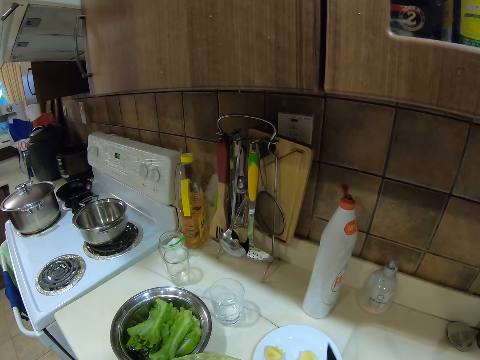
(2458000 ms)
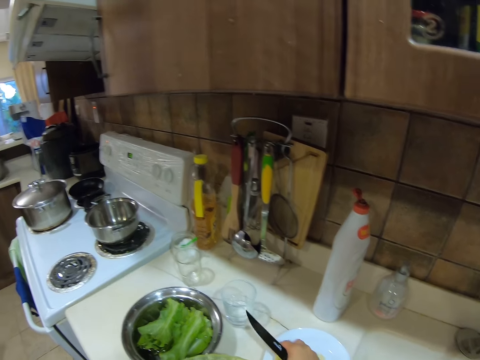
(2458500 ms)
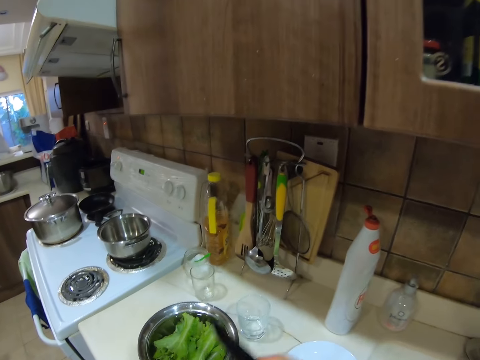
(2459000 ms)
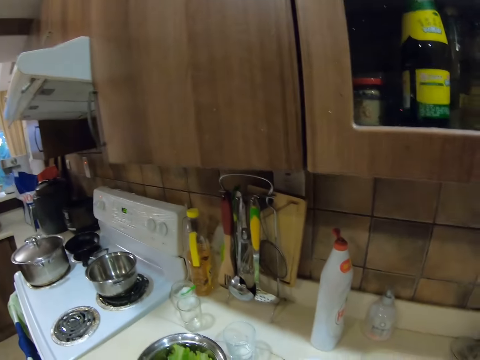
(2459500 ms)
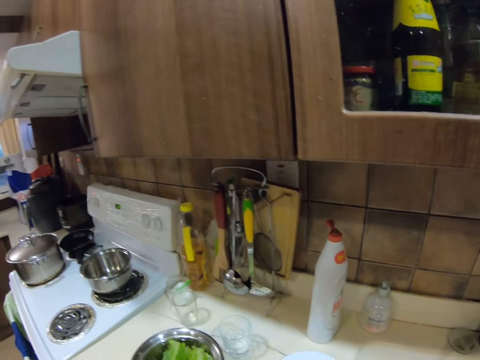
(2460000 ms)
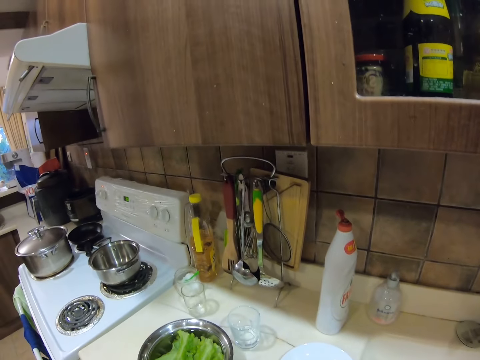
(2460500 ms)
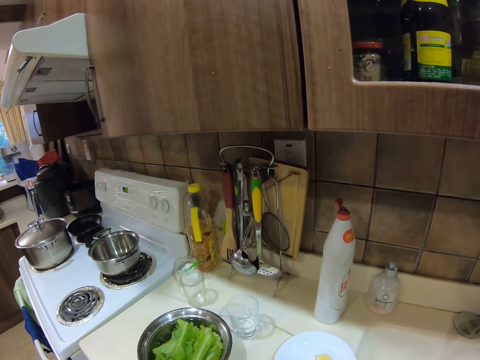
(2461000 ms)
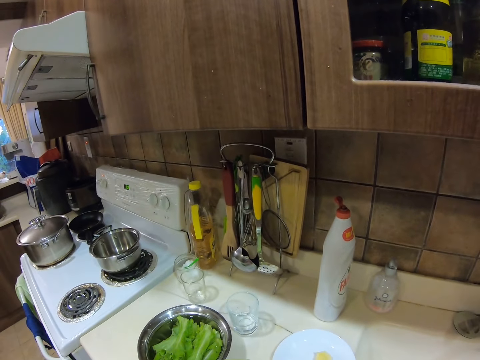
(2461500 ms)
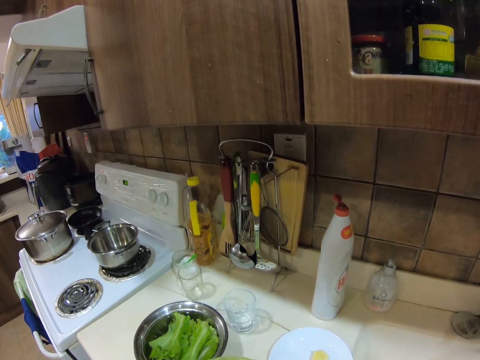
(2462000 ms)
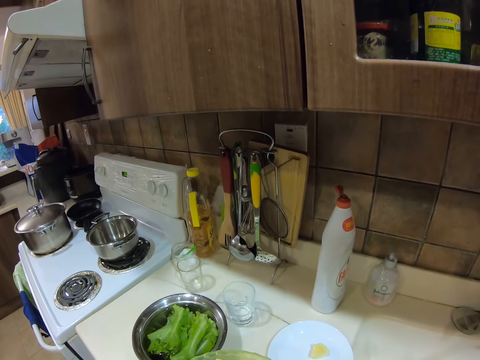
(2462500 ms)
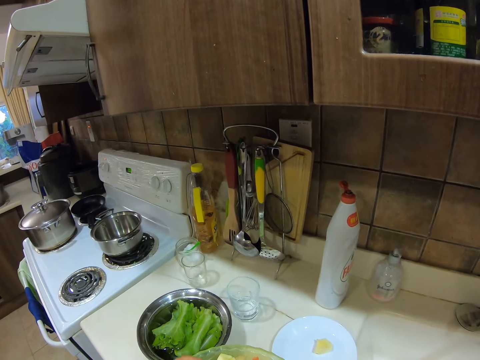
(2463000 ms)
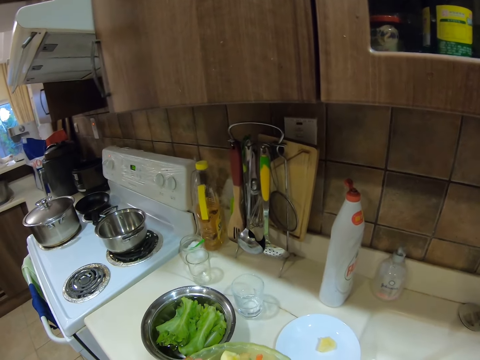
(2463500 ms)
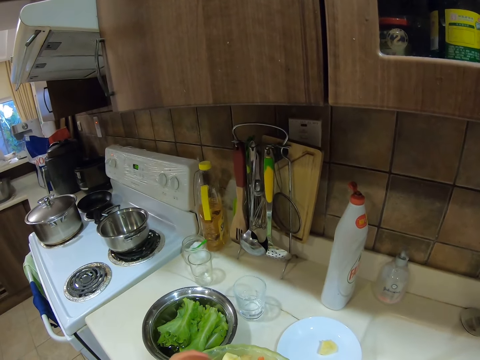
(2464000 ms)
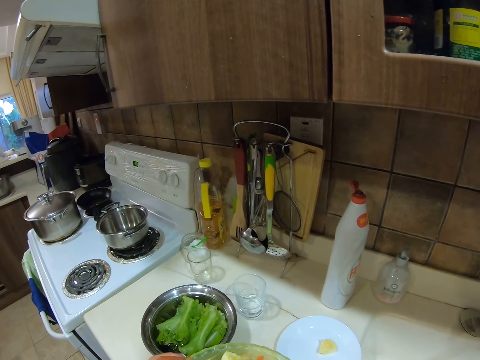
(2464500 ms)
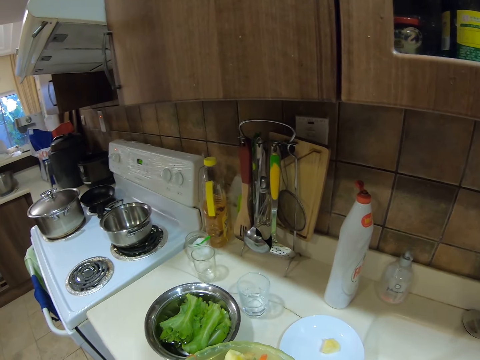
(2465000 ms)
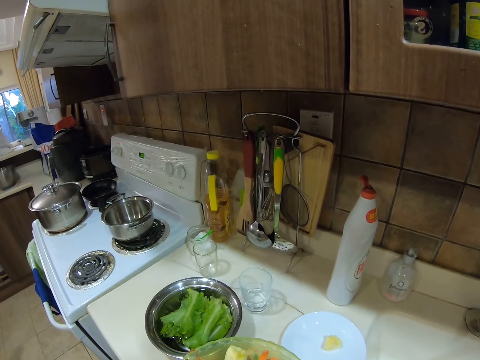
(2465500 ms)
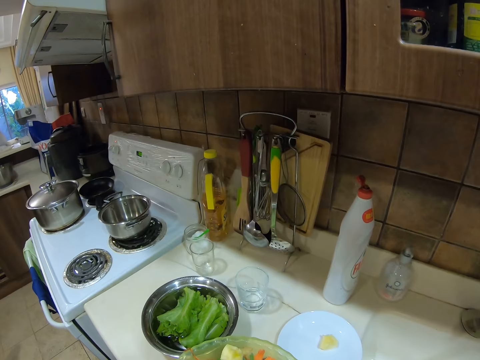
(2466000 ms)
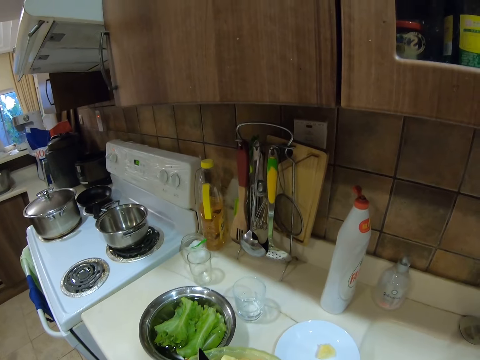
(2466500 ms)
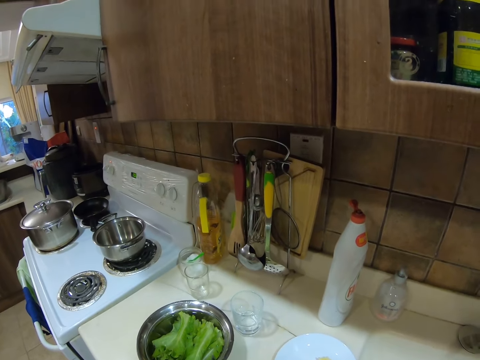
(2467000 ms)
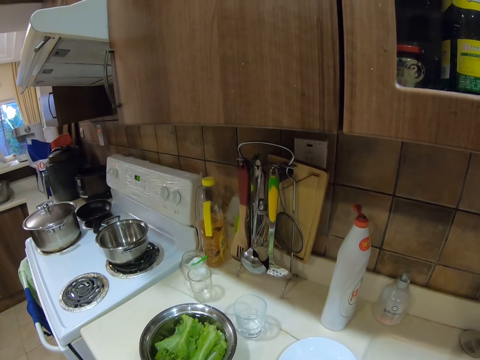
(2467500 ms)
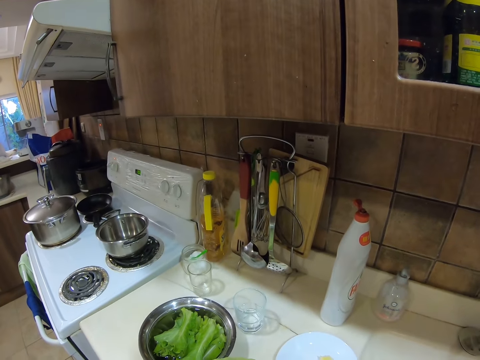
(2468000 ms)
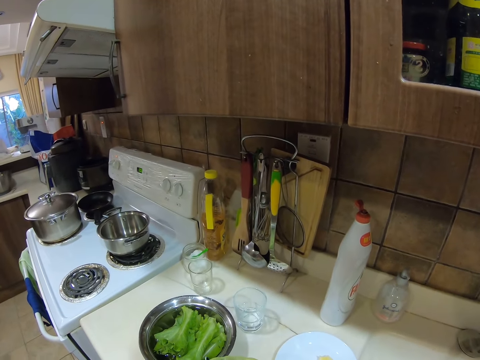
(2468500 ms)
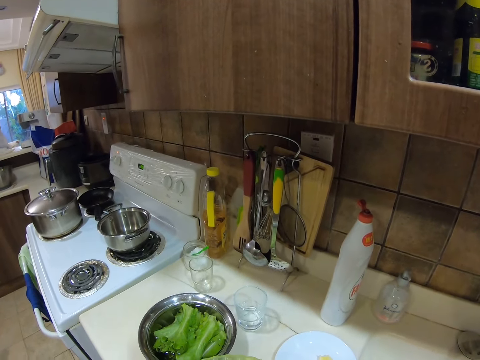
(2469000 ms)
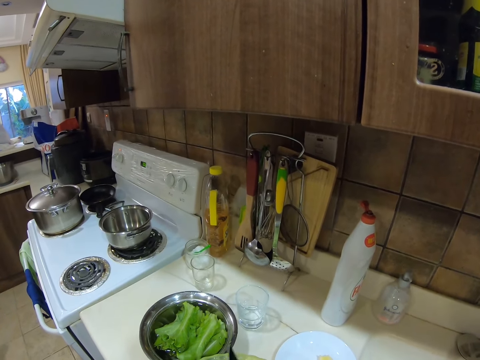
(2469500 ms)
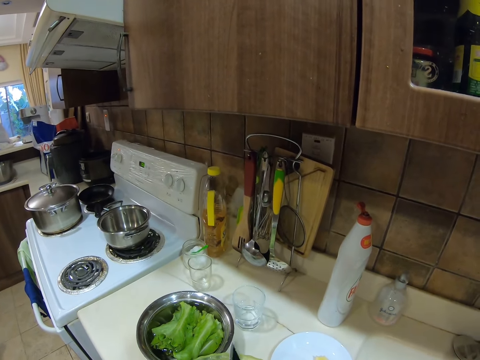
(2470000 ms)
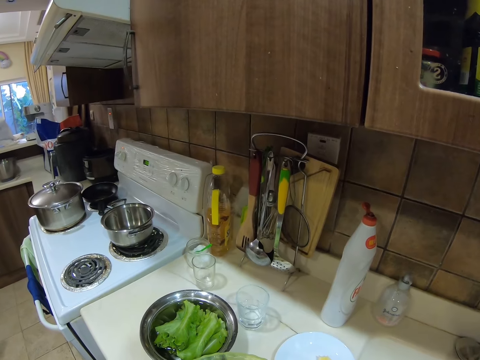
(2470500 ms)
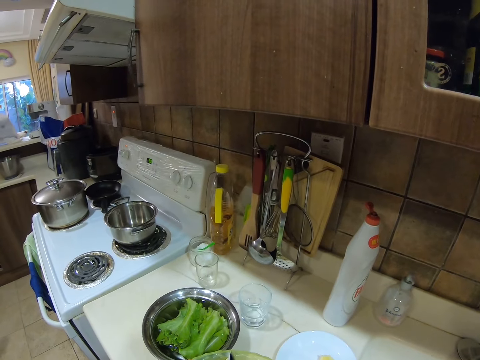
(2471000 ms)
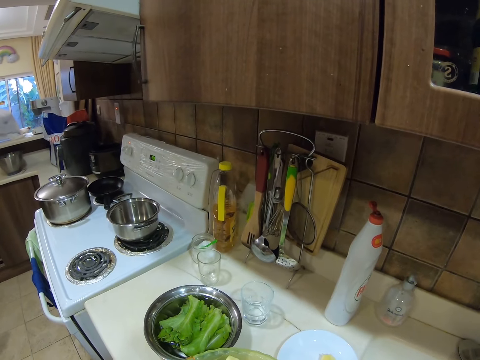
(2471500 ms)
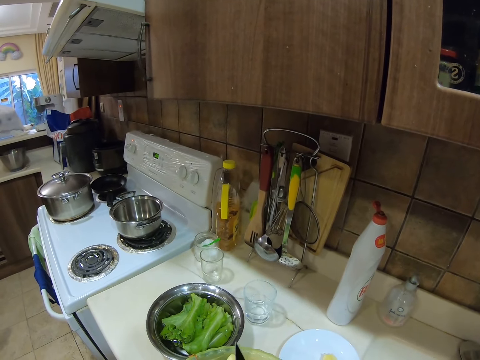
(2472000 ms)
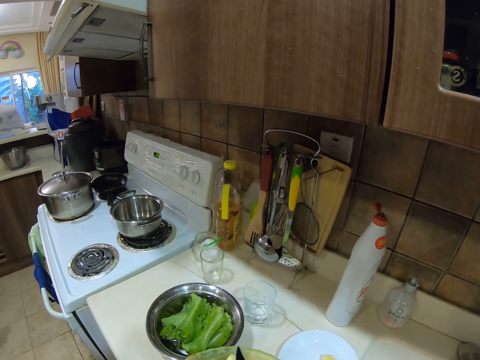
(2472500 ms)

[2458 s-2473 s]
The camera wearer talks. They look around.

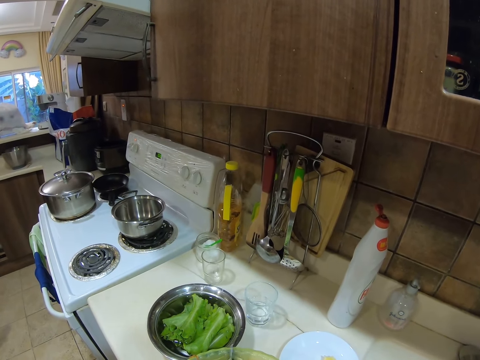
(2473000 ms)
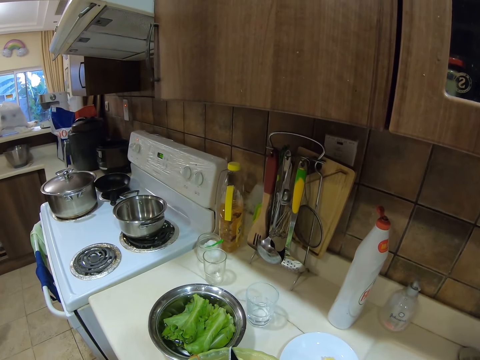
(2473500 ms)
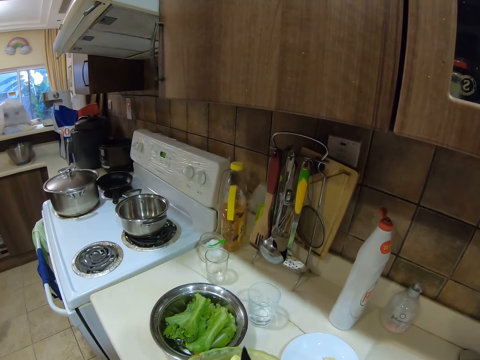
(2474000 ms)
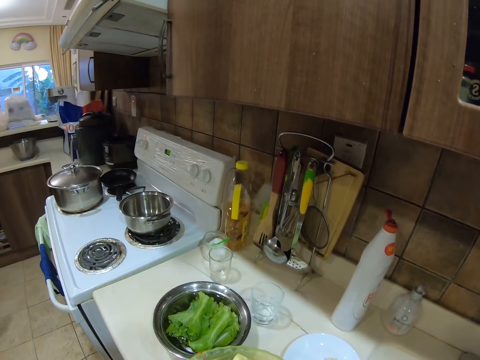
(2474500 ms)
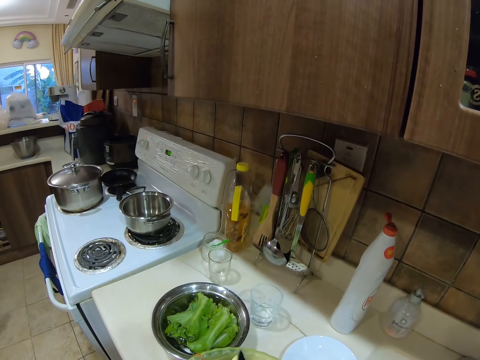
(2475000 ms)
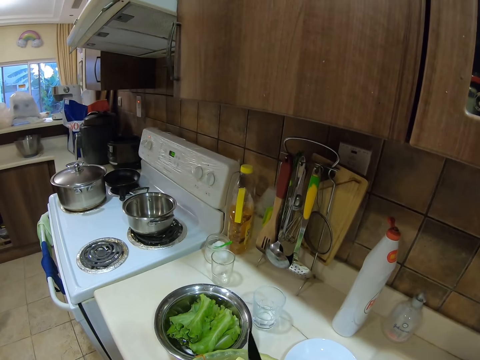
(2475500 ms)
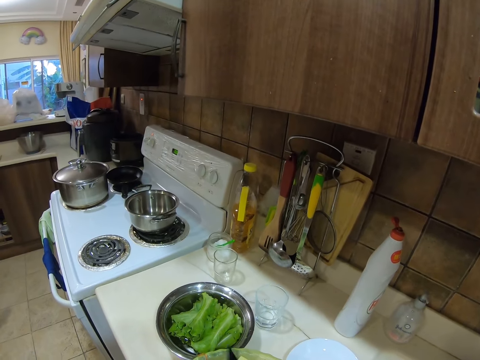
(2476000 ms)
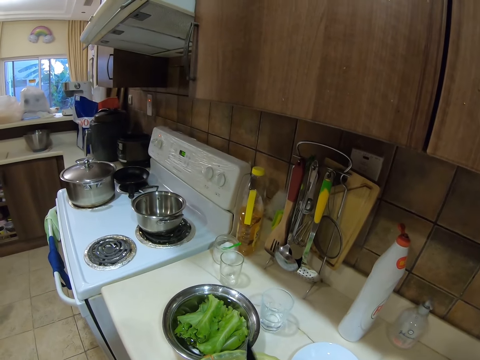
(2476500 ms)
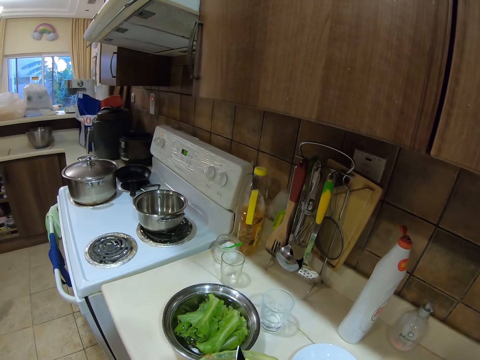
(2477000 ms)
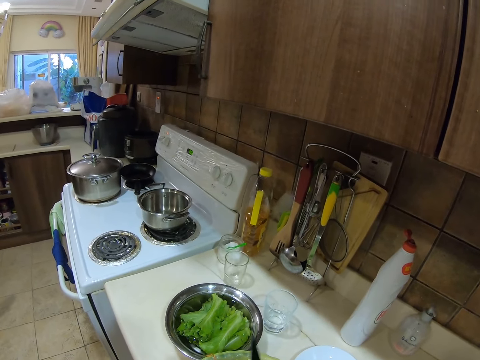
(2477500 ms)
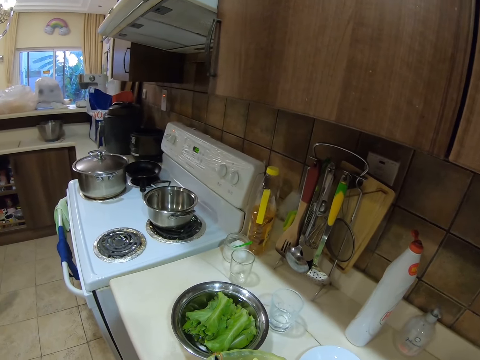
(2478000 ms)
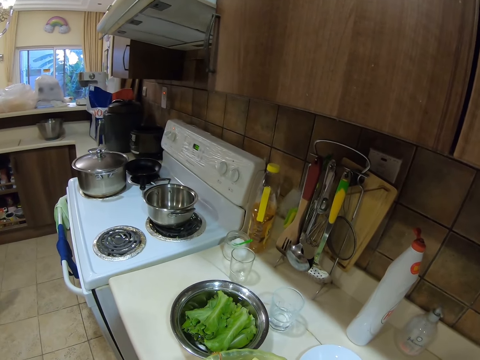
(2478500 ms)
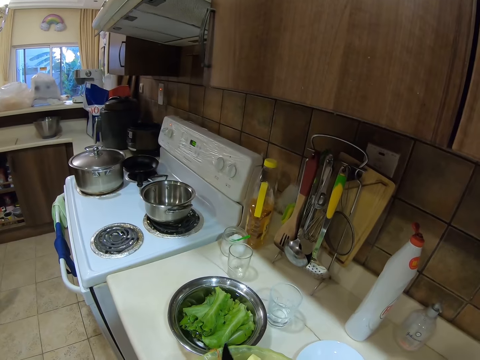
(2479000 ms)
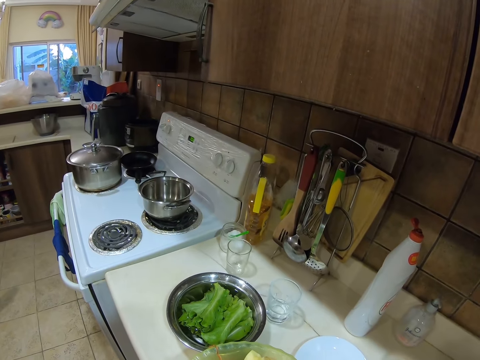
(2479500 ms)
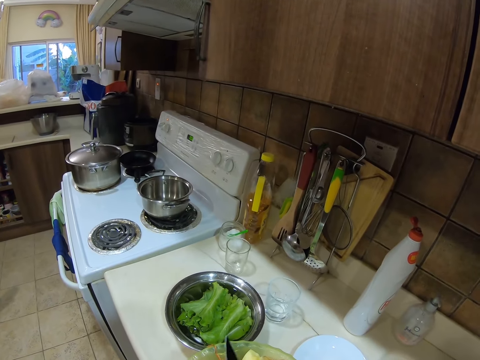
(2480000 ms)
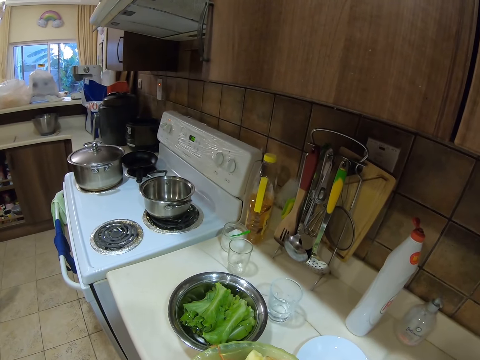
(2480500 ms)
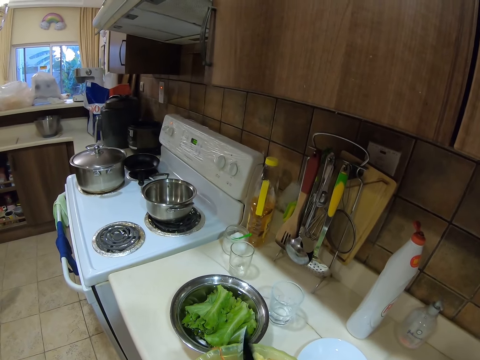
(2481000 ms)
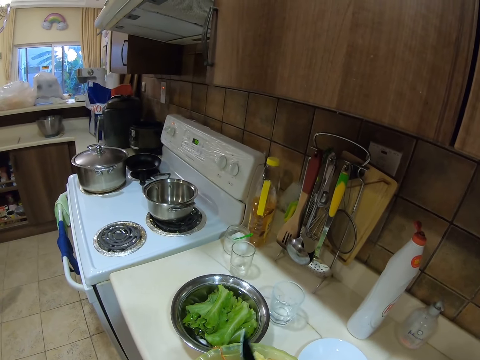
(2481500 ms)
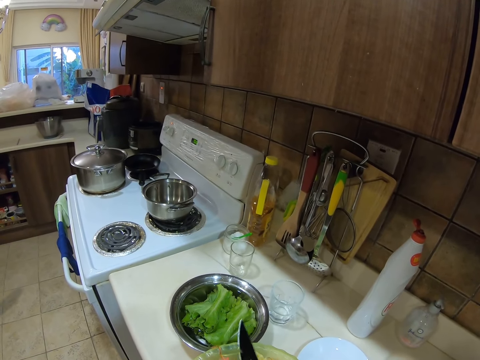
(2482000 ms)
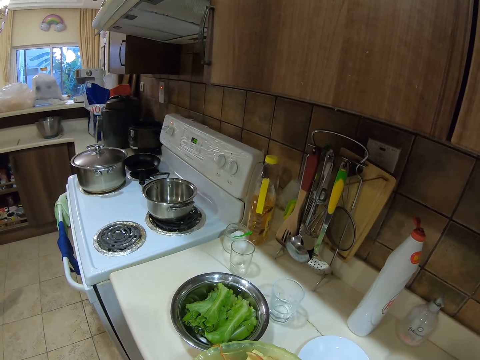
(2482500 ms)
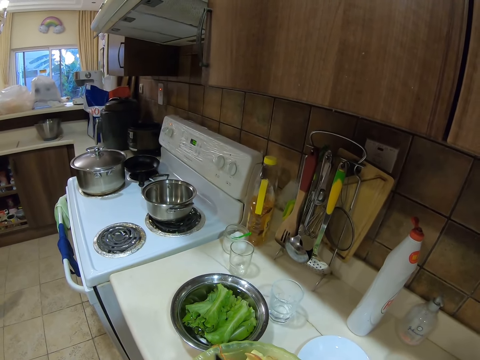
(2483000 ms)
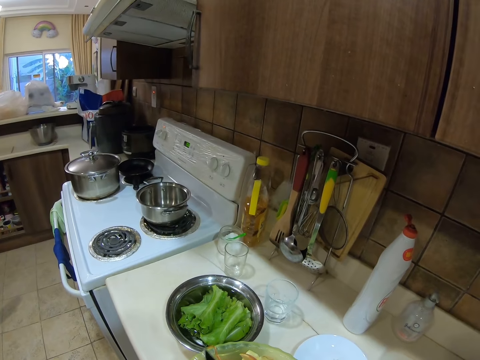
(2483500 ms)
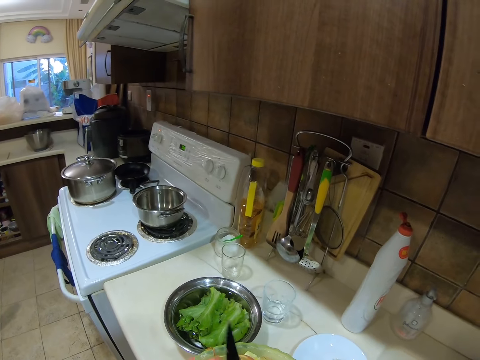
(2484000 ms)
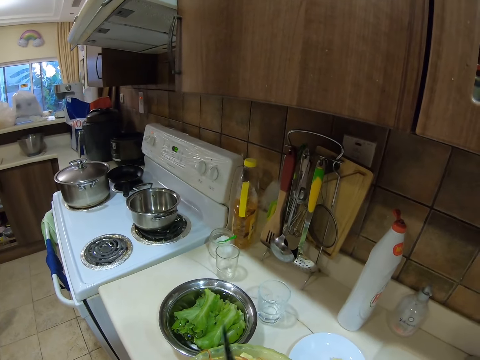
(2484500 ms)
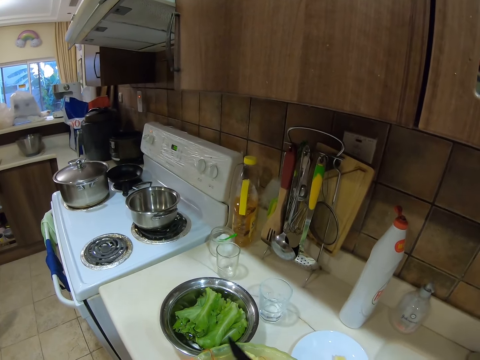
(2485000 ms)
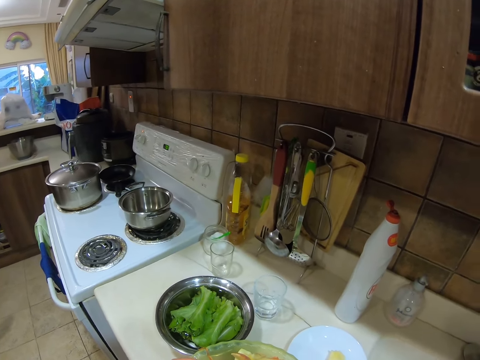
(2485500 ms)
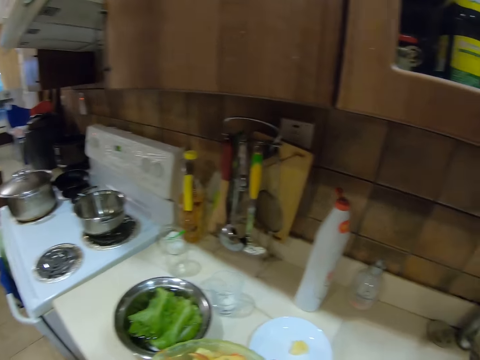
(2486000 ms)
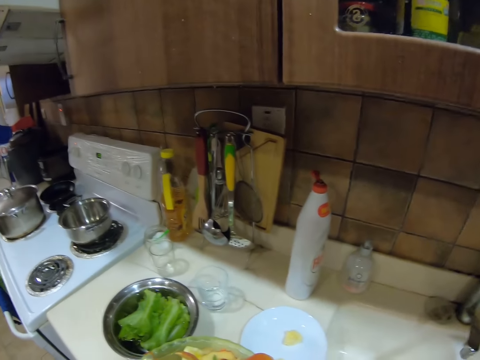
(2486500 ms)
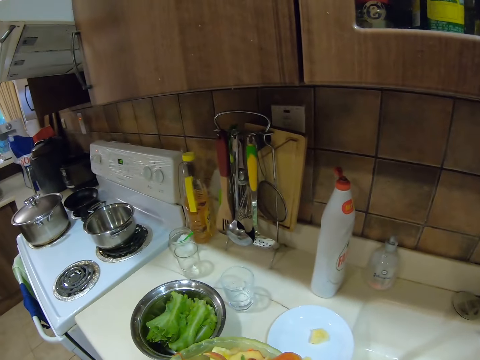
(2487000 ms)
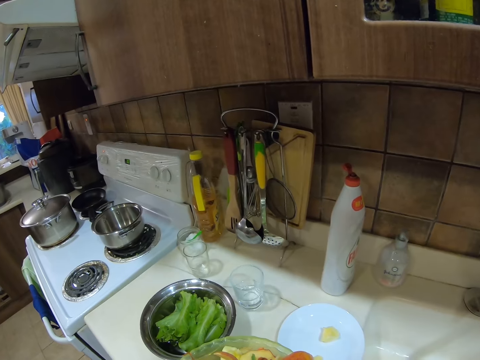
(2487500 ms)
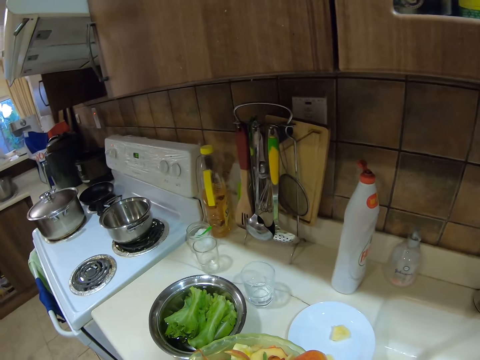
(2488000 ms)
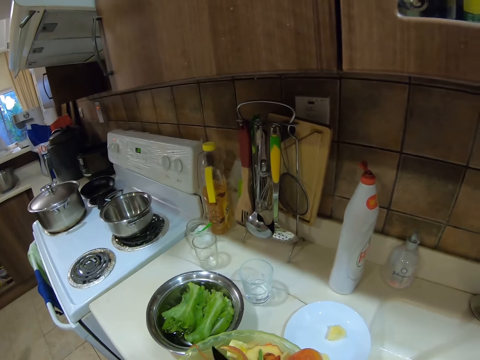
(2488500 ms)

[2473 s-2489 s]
The camera wearer cuts something using a knife. They look around.
